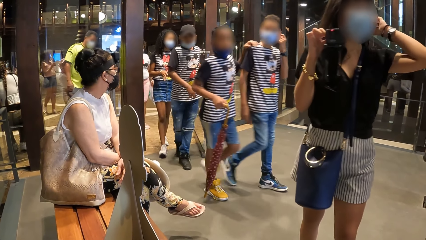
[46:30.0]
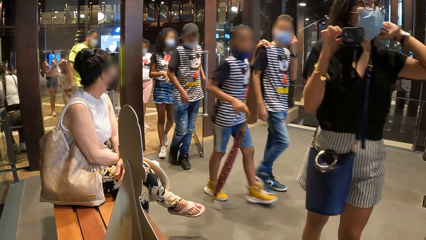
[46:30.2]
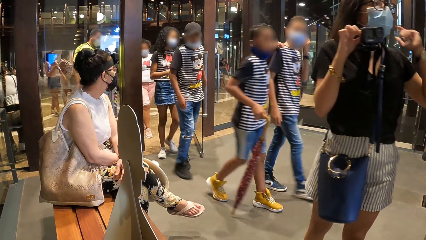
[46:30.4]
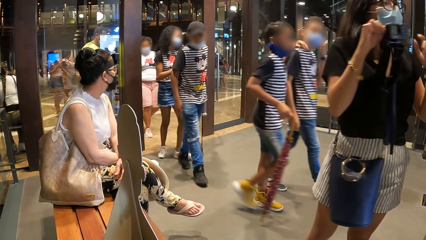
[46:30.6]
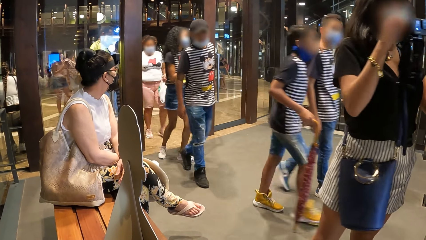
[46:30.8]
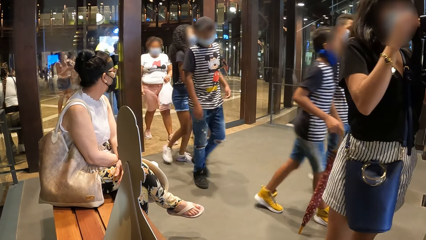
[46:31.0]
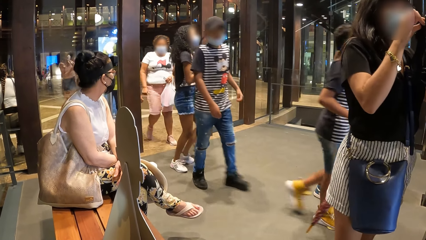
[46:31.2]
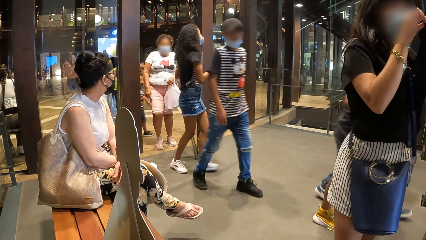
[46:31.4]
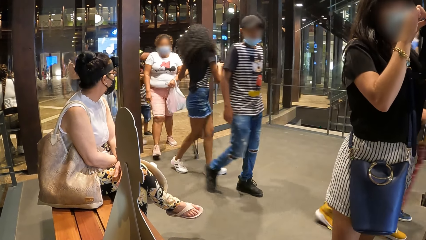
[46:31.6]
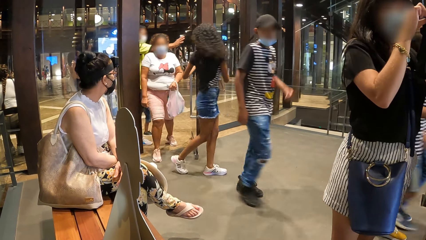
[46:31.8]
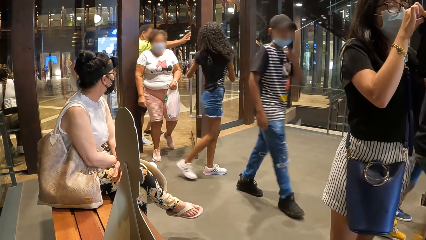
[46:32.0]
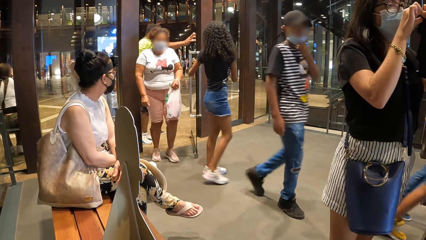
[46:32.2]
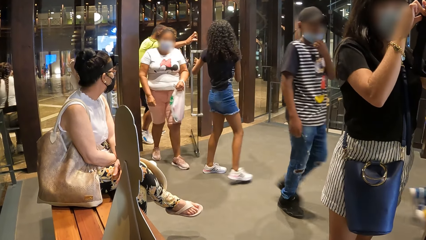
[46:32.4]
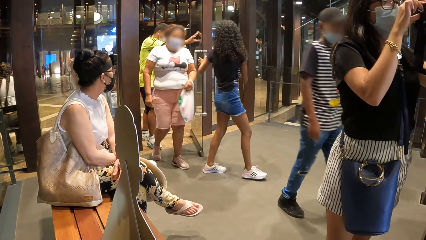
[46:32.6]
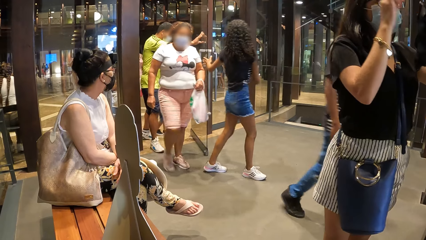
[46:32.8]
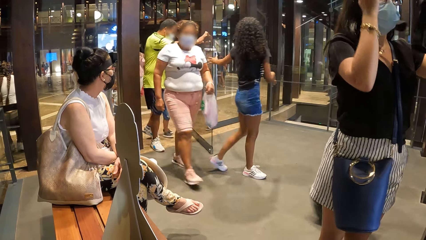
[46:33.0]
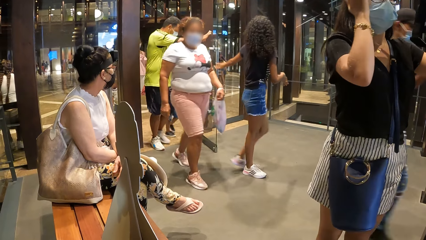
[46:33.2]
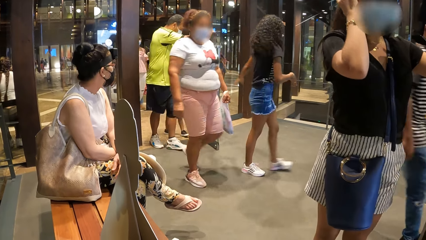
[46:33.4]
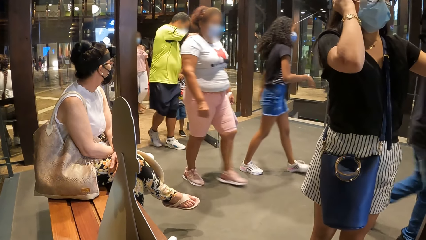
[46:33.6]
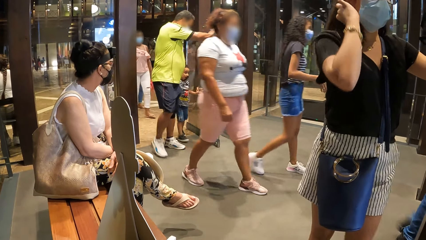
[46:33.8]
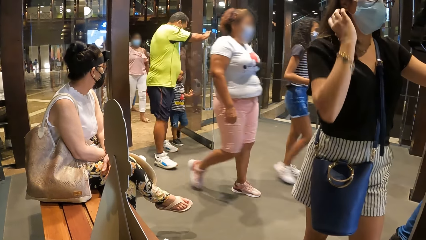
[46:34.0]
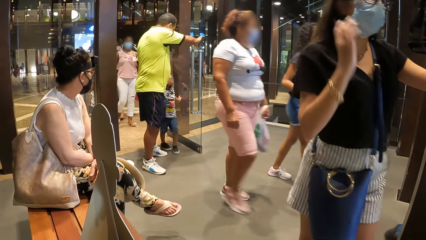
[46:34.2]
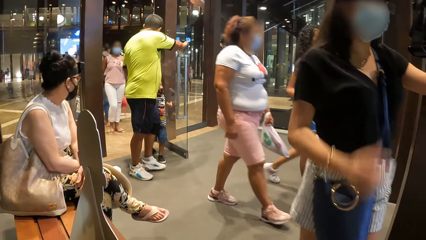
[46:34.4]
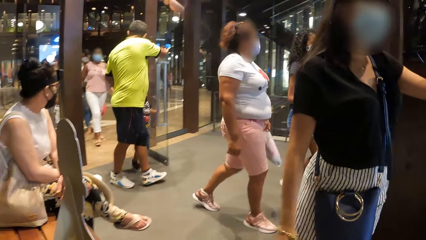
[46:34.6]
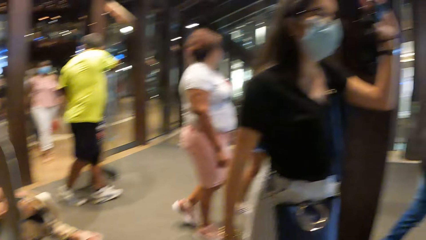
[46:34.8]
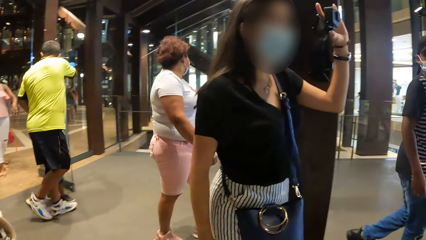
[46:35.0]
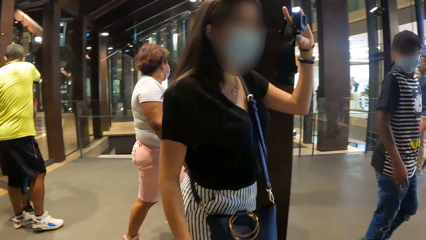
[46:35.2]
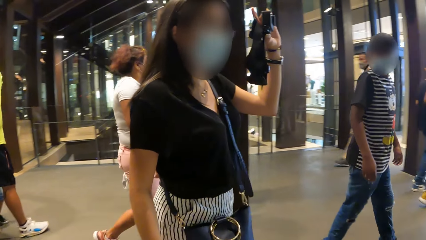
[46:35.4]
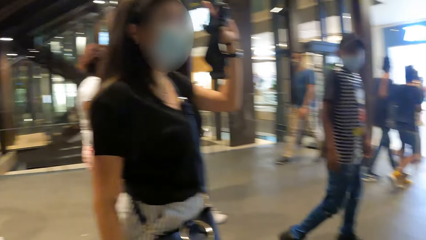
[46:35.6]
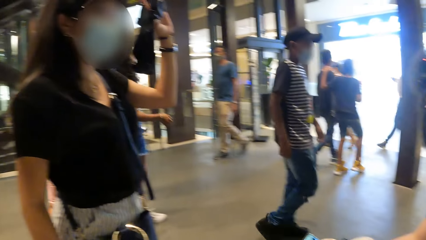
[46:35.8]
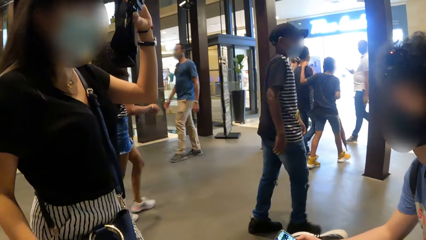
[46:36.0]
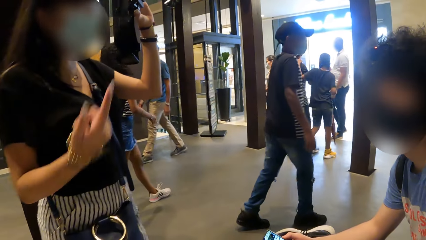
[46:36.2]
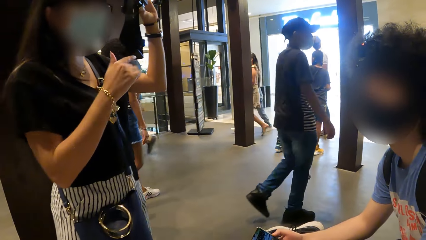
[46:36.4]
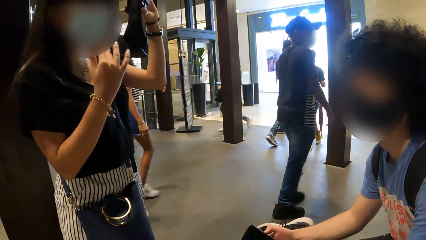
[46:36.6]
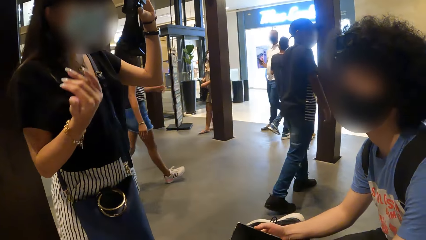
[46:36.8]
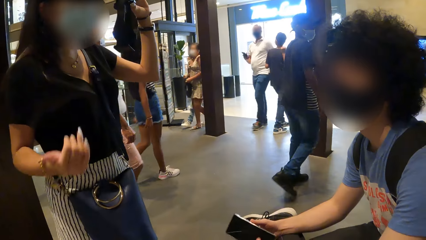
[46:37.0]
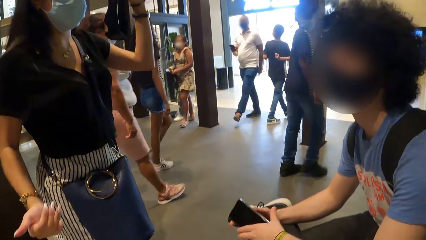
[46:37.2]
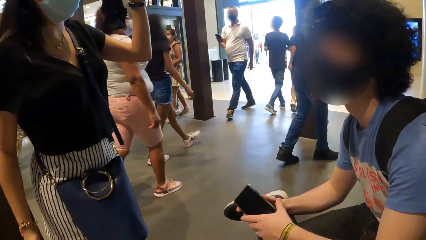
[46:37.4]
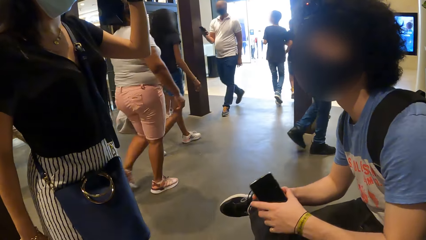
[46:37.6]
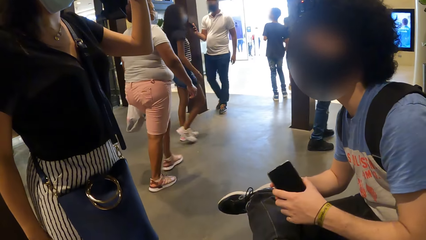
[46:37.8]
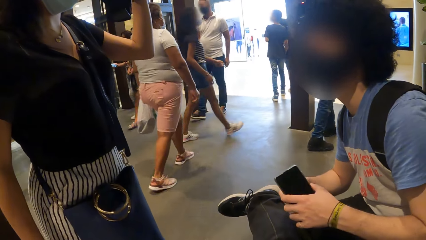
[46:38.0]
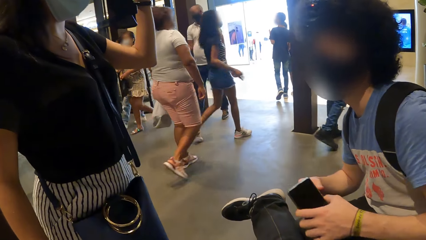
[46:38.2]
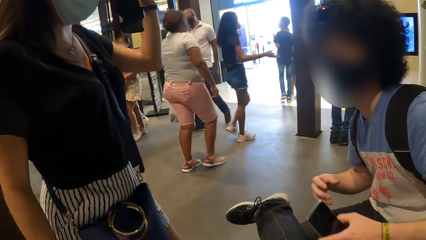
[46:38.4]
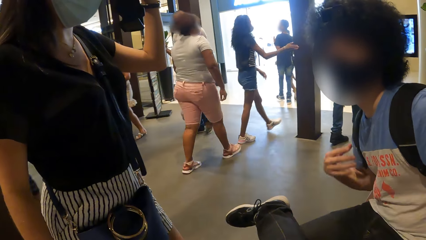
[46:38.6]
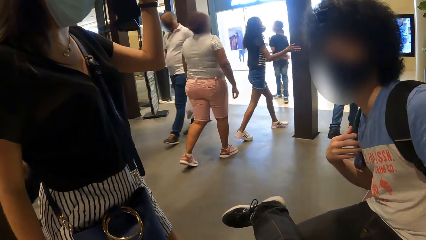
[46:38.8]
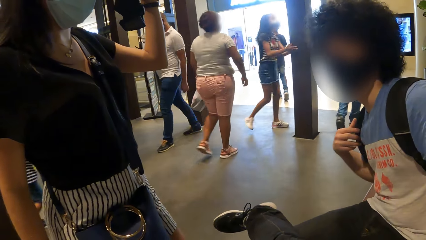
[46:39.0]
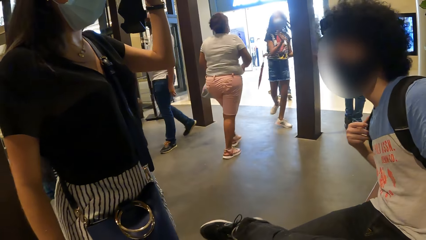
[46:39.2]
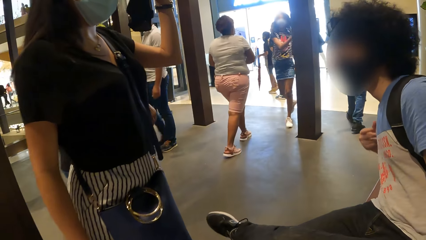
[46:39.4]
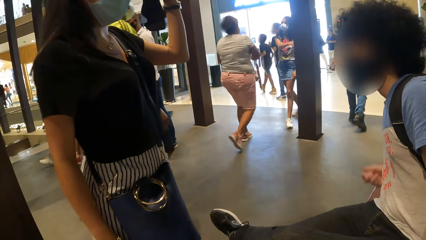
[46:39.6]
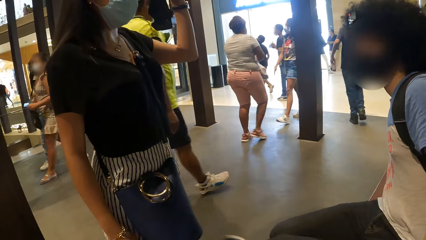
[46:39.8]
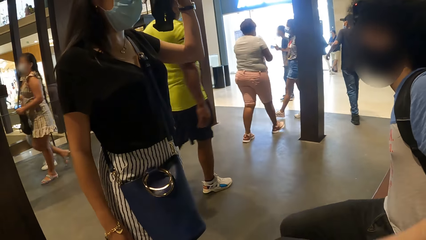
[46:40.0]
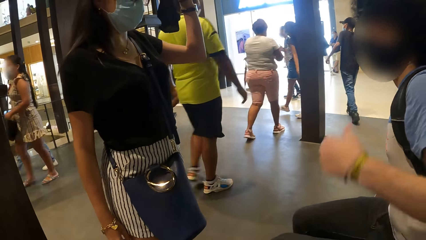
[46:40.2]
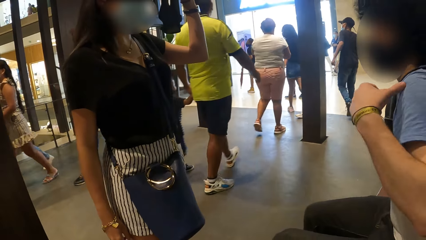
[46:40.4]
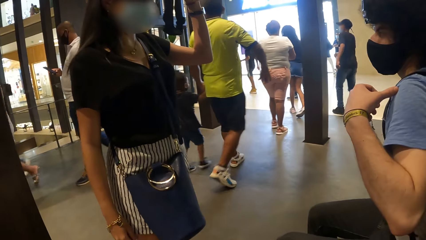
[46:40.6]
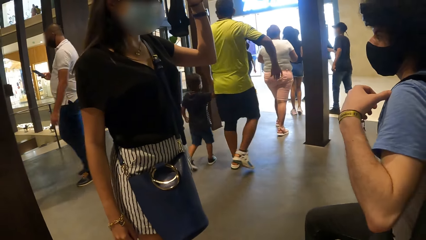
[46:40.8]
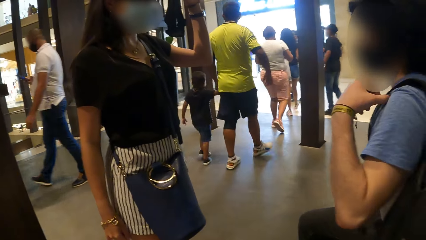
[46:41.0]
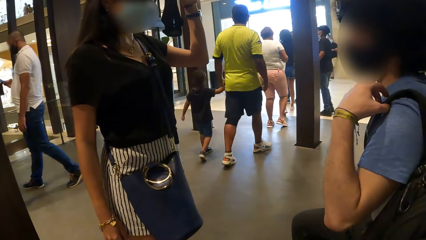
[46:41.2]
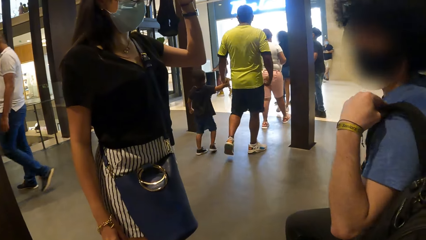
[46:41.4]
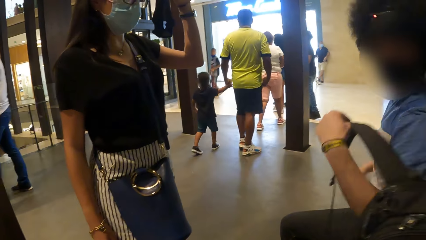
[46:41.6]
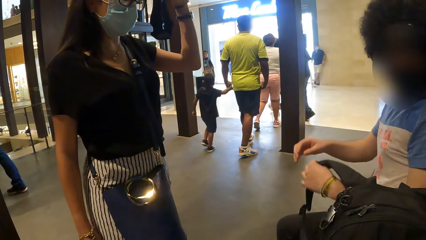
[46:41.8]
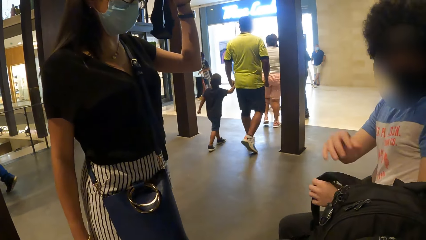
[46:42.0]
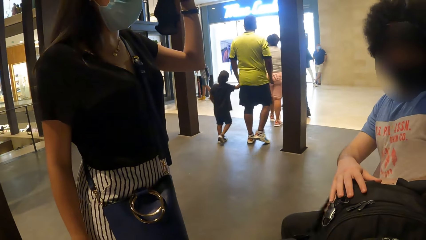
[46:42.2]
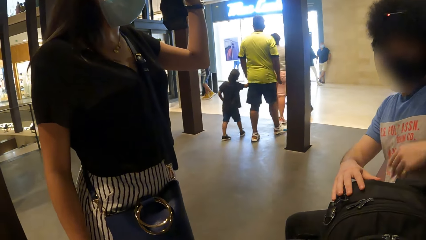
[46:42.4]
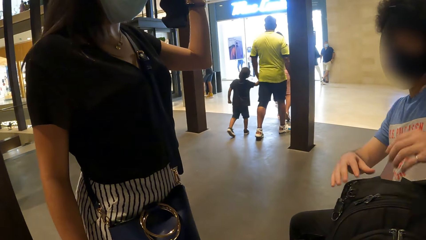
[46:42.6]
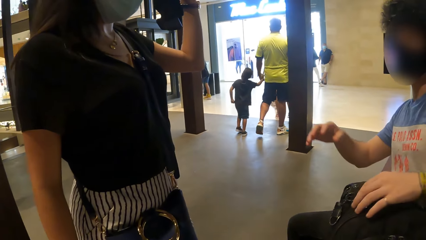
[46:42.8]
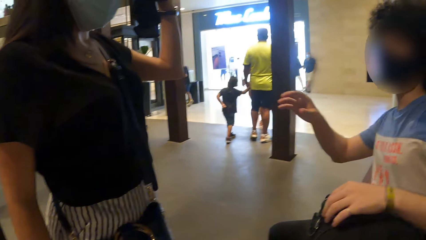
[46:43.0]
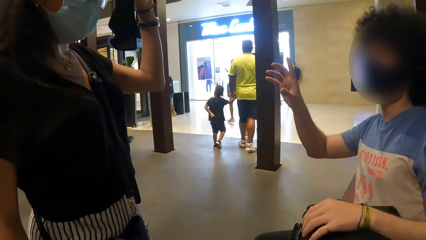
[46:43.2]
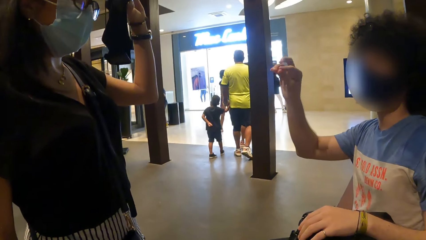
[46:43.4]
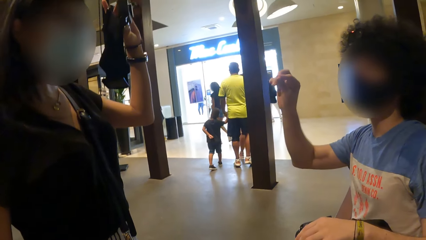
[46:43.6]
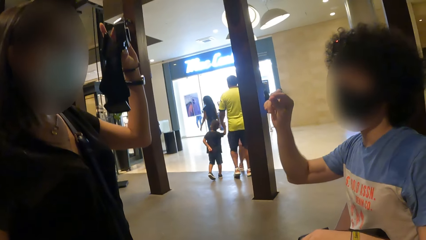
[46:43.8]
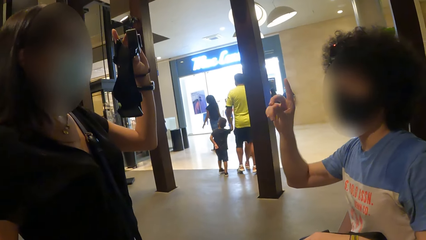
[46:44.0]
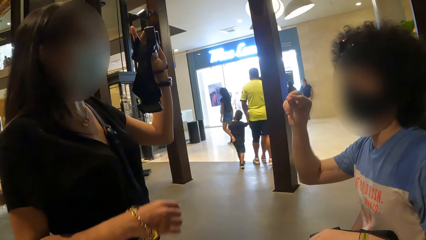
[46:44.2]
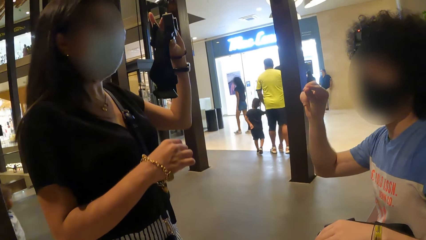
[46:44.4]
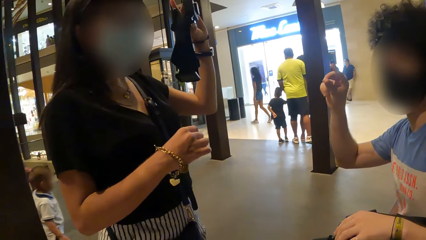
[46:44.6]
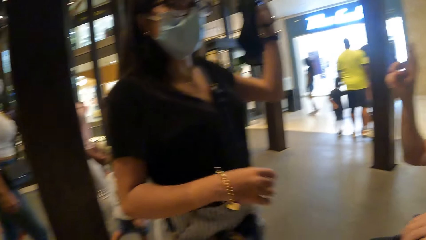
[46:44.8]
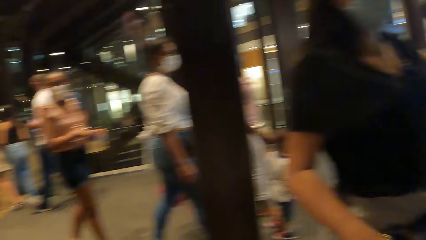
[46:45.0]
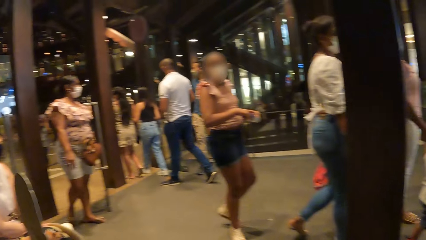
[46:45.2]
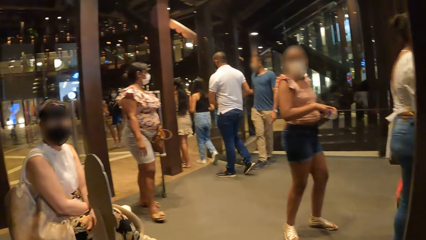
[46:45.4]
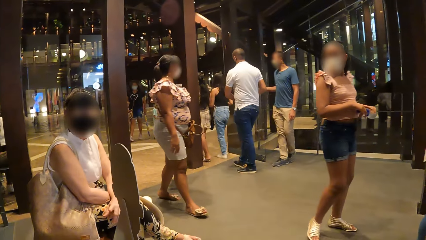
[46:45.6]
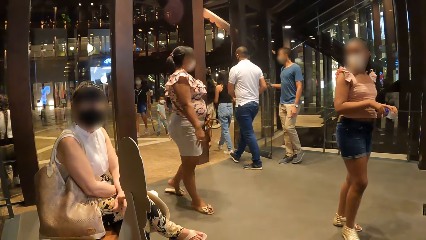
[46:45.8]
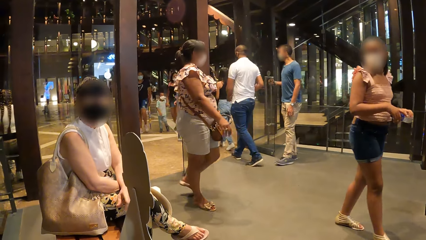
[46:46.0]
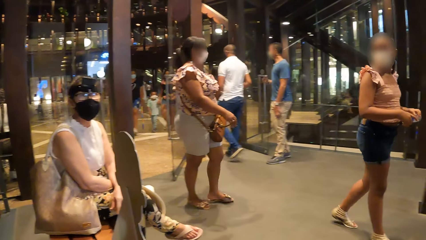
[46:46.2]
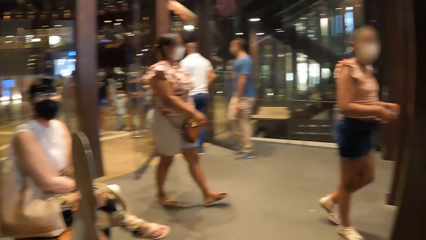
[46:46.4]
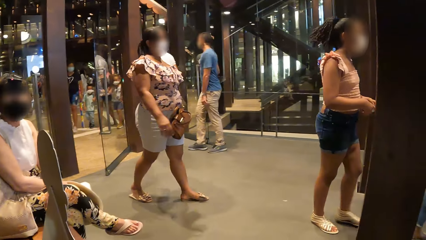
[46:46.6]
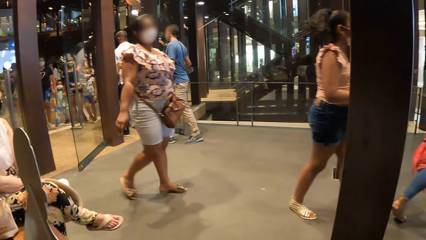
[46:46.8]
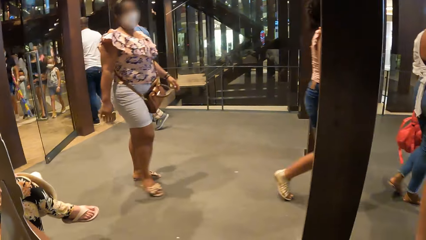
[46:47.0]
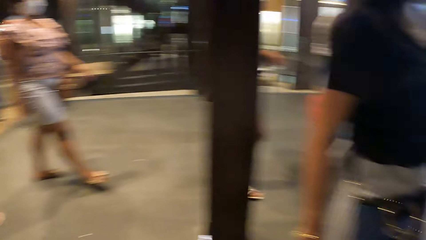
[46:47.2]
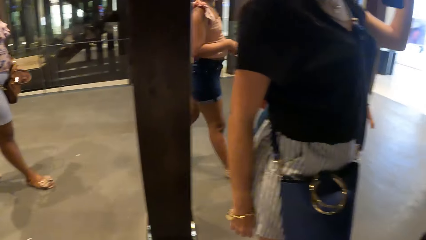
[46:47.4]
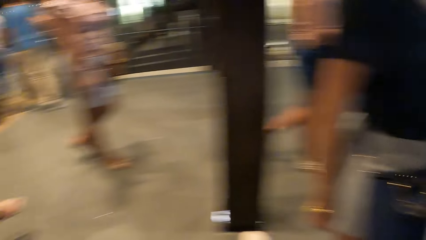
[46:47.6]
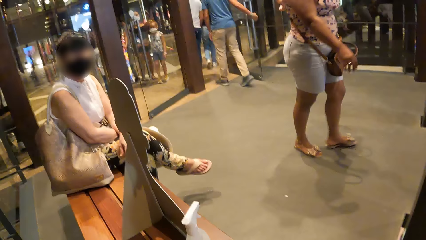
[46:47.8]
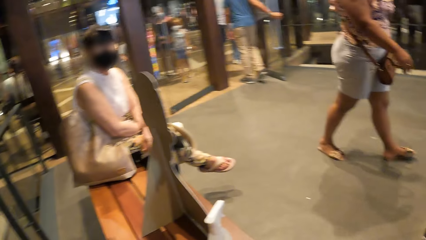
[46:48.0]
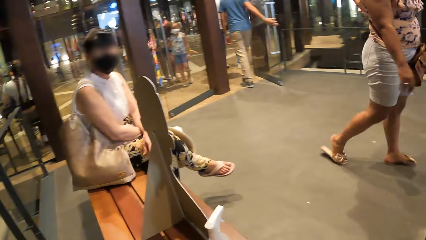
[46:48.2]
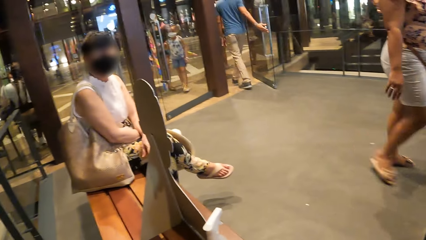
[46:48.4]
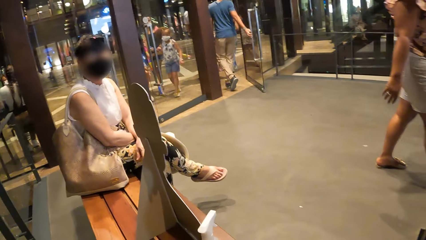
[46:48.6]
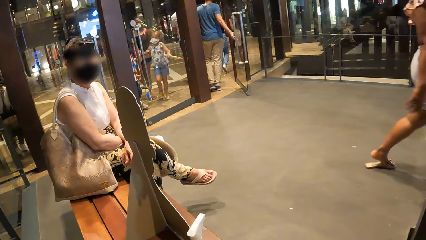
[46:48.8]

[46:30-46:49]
A lady talks to a man. The camera wearer looks around.
